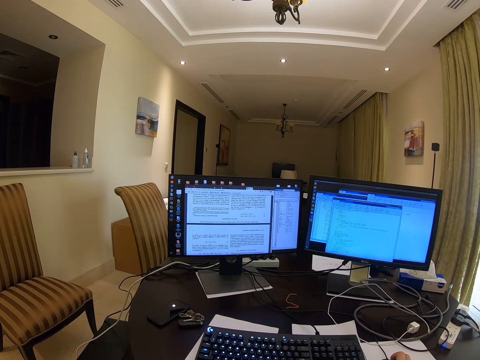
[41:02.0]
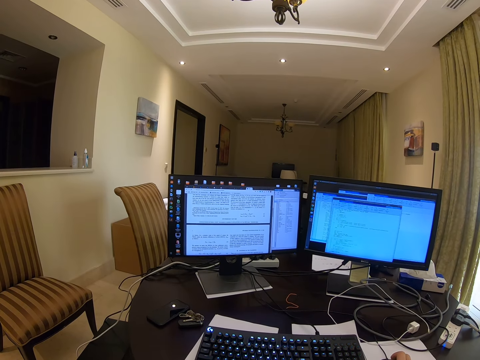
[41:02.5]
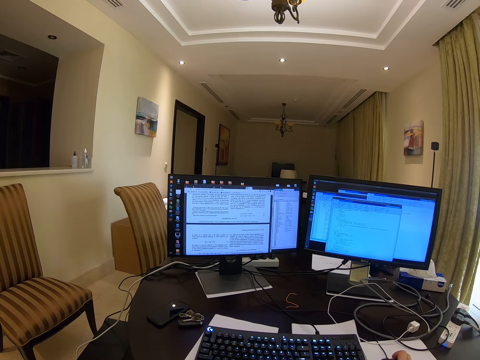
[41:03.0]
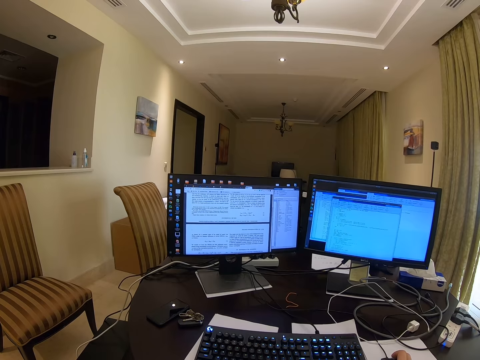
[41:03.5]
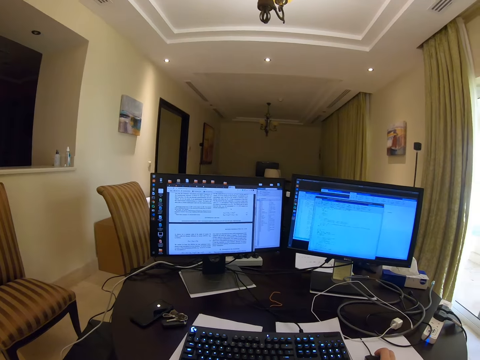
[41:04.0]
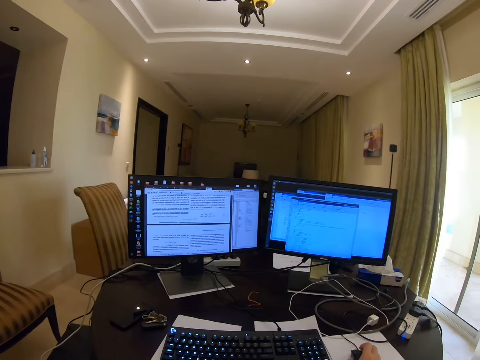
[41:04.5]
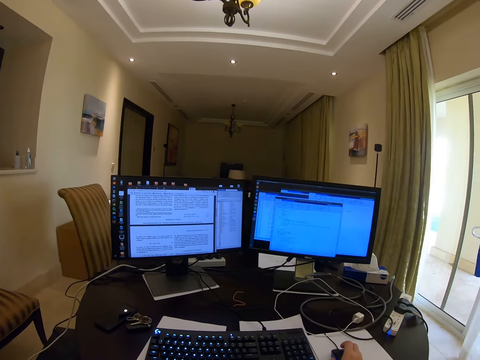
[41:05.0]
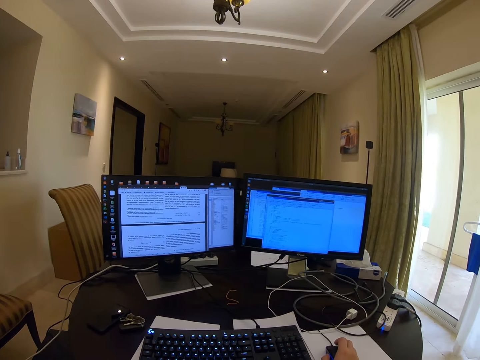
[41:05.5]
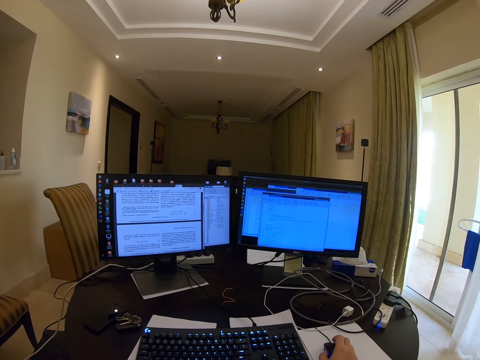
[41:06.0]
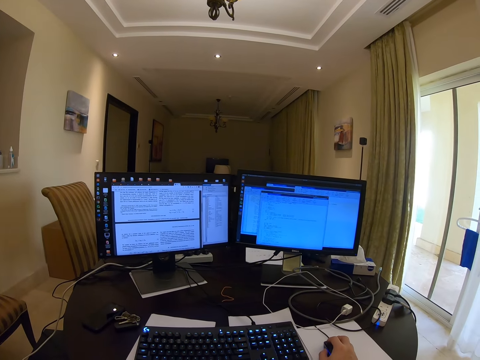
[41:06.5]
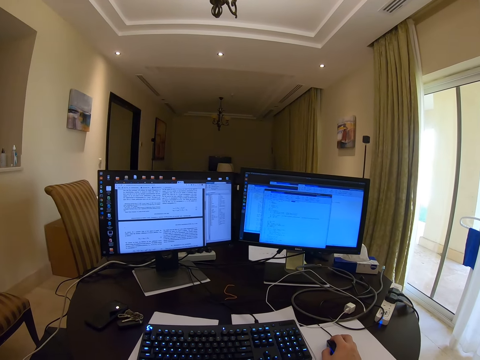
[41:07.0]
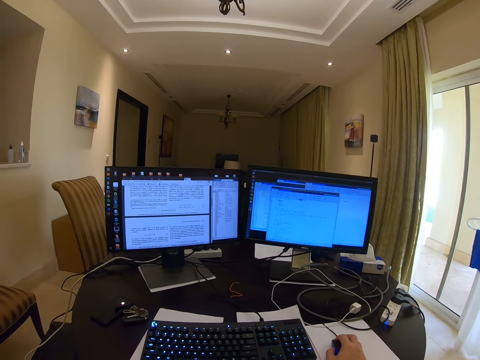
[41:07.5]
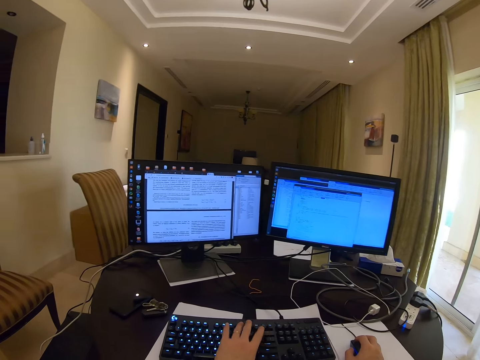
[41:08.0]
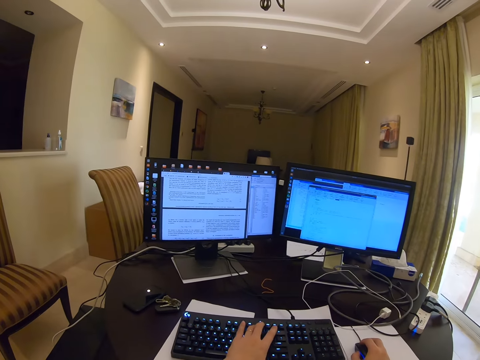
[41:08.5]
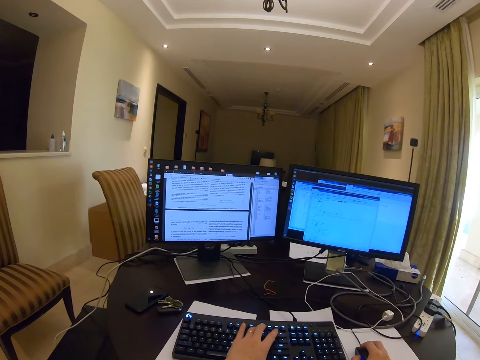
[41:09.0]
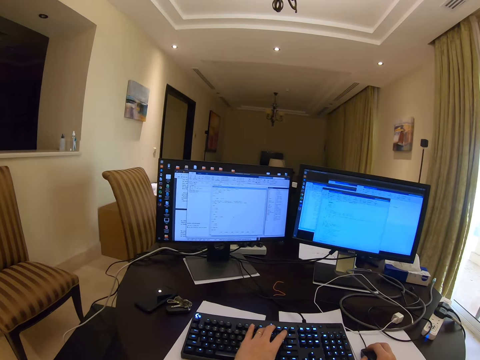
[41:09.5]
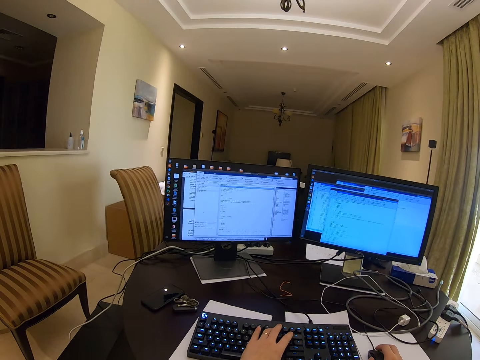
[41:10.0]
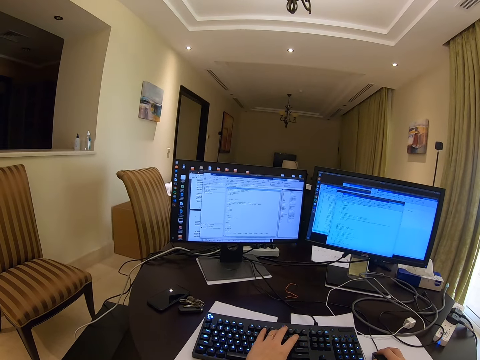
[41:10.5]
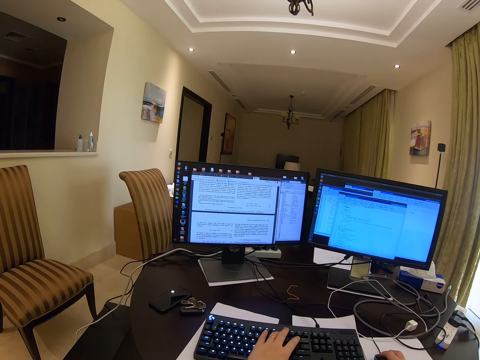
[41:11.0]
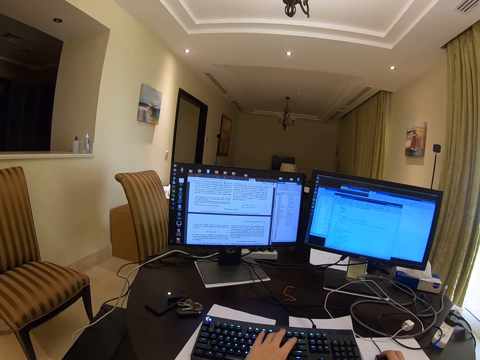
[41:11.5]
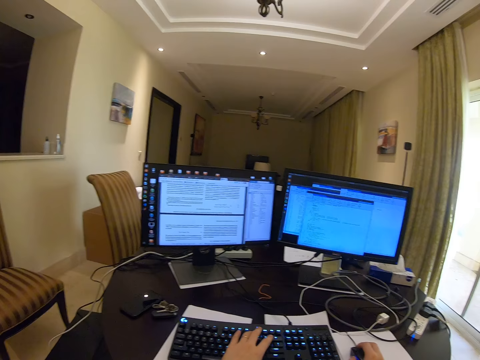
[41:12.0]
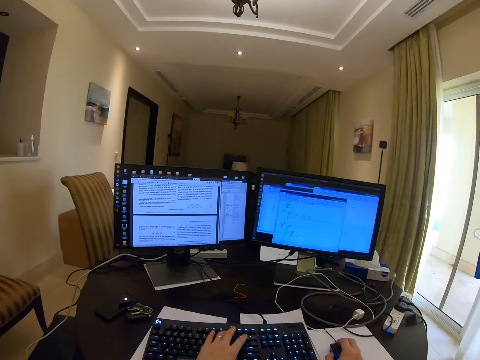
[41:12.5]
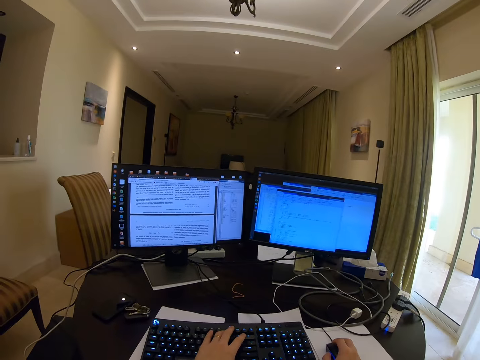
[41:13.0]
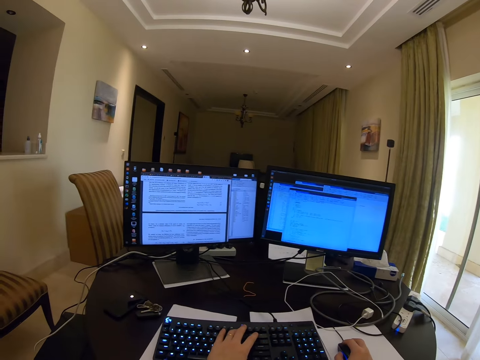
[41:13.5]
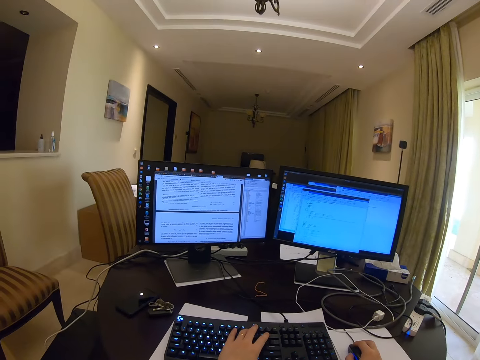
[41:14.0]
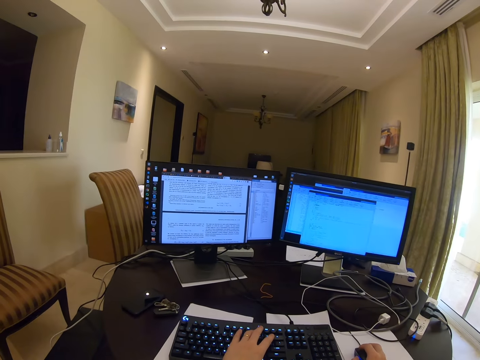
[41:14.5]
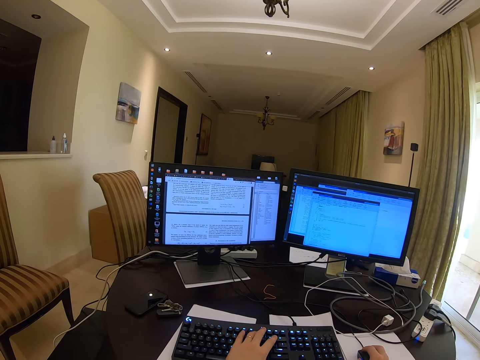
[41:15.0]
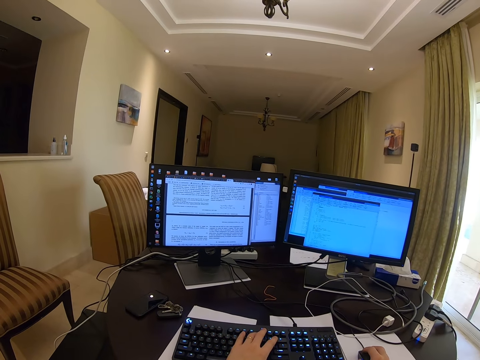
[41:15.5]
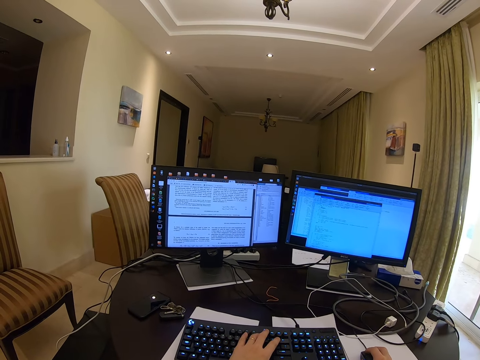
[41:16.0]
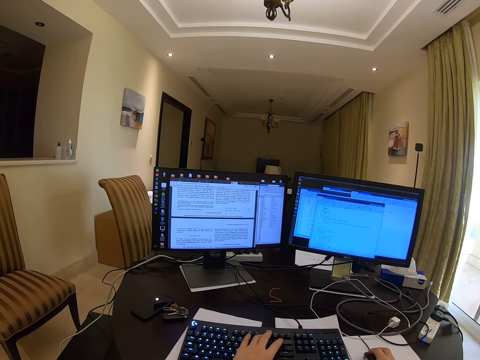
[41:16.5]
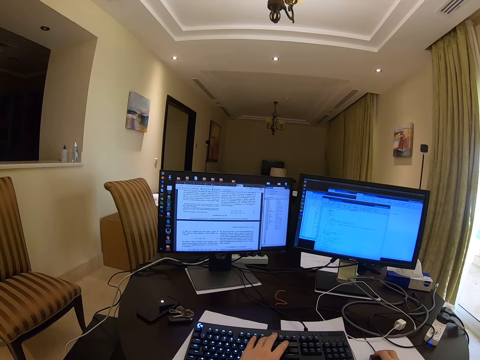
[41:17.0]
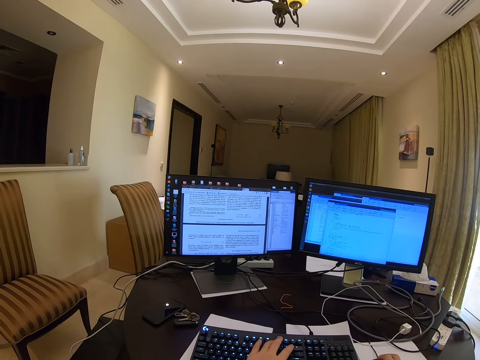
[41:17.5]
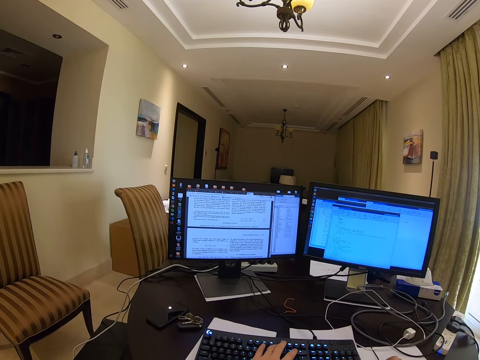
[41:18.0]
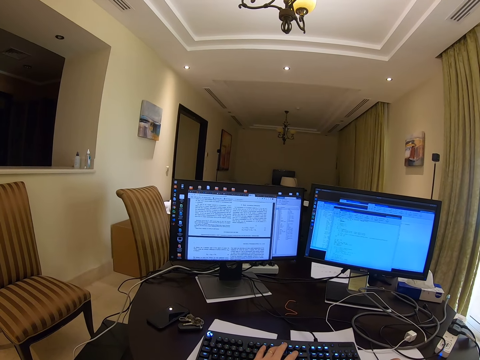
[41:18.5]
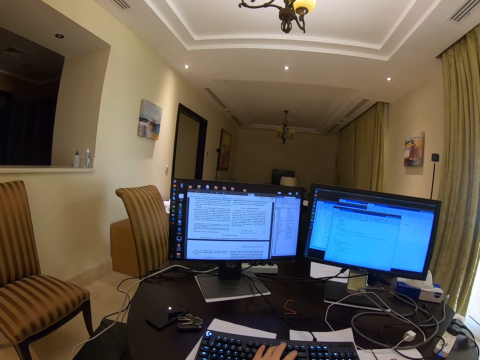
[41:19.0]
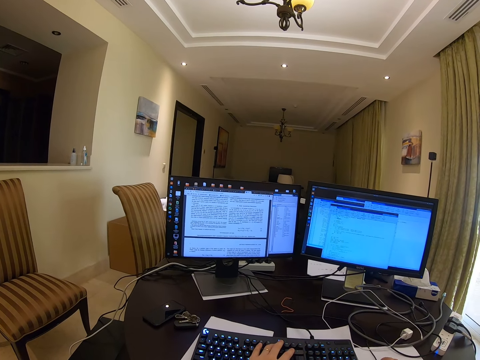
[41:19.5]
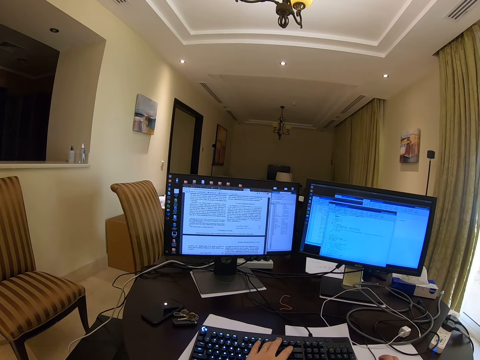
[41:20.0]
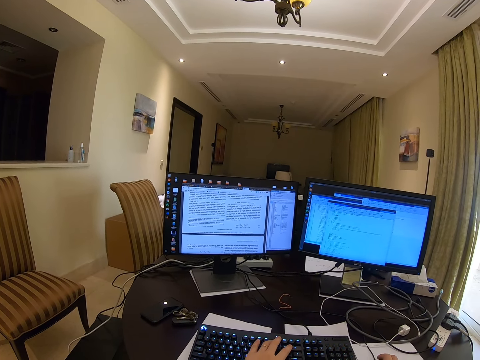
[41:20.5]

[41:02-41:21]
The camera wearer operates on the mouse. They operate on the keyboard. They operate on the mouse. They move the mouse. They move the mouse again.

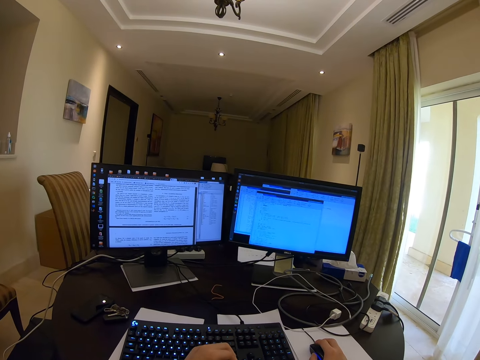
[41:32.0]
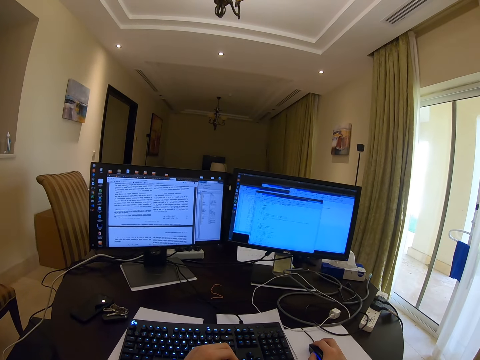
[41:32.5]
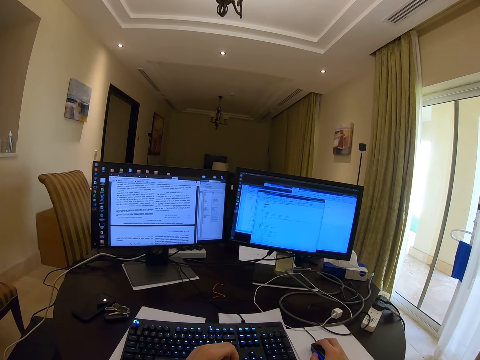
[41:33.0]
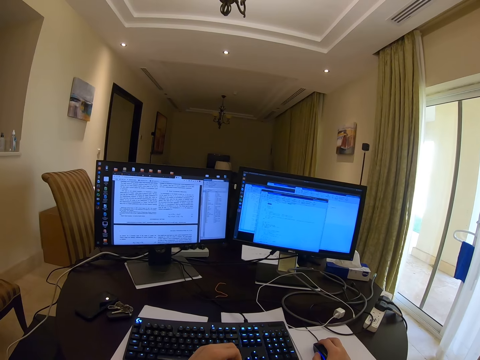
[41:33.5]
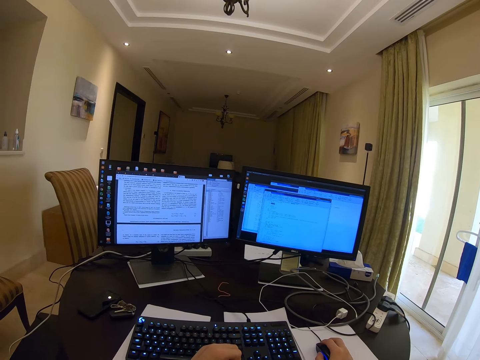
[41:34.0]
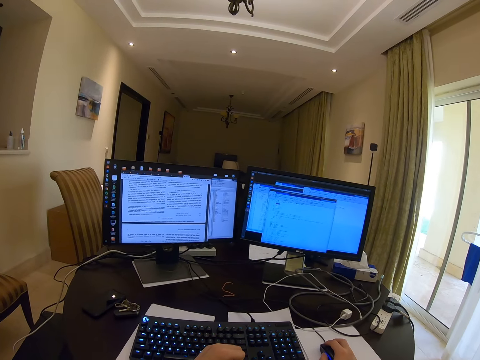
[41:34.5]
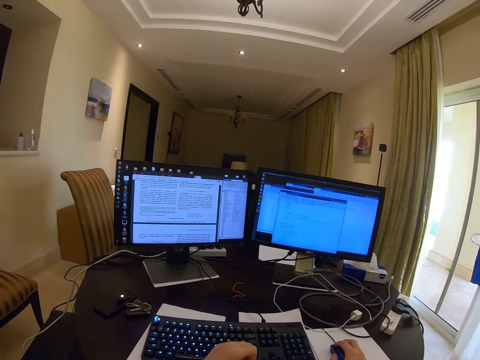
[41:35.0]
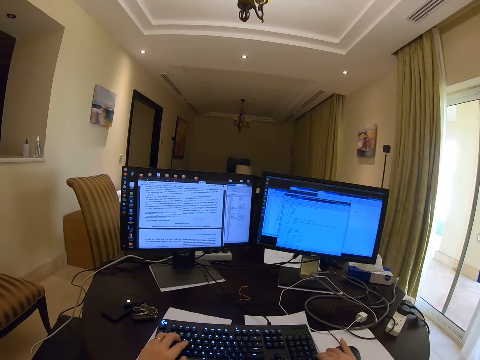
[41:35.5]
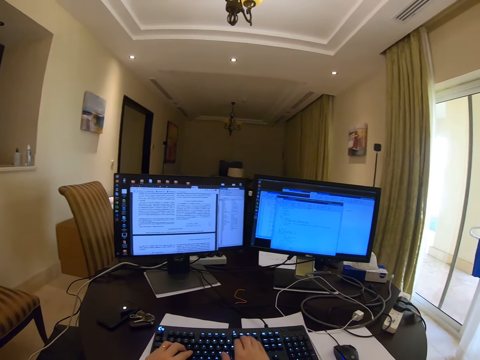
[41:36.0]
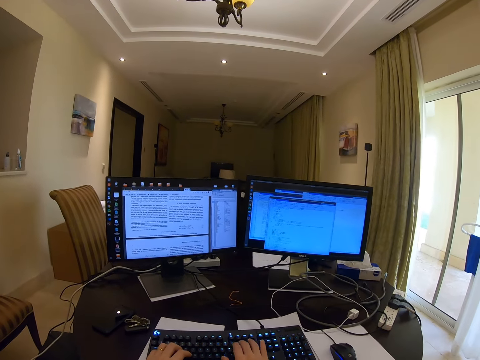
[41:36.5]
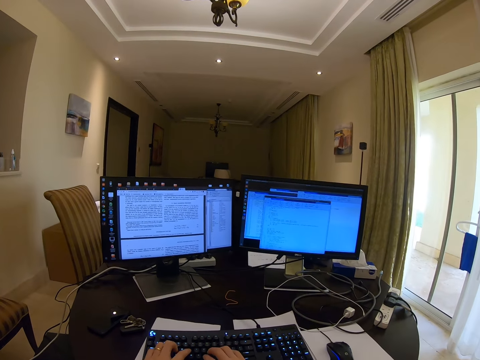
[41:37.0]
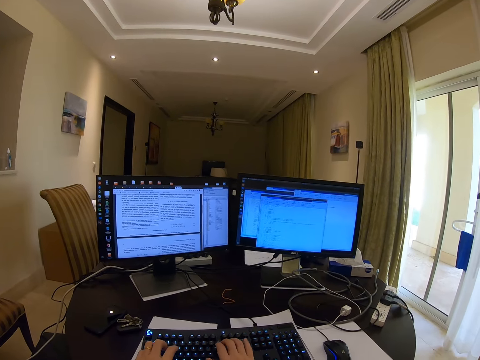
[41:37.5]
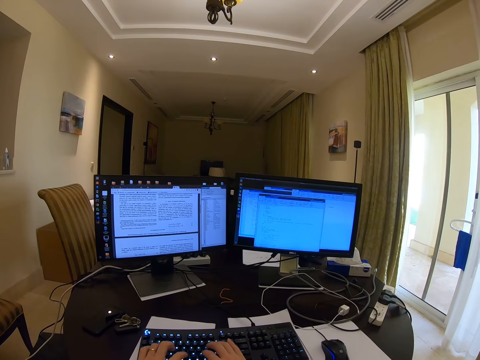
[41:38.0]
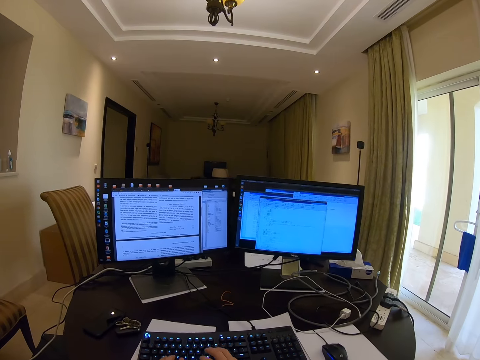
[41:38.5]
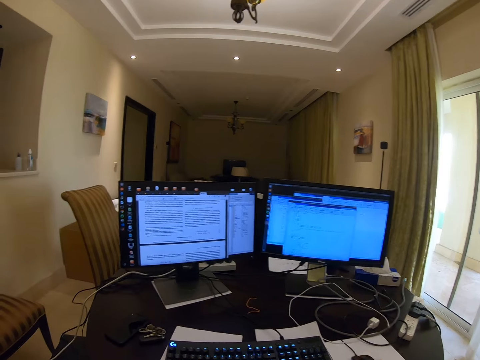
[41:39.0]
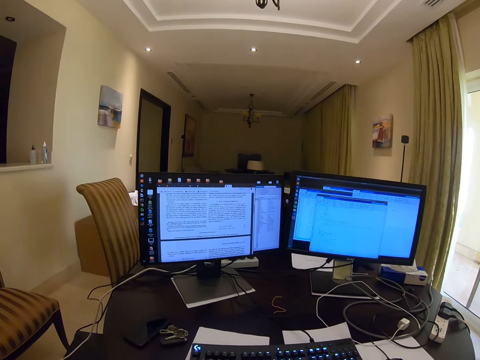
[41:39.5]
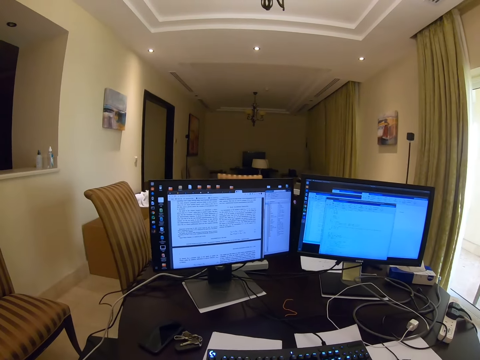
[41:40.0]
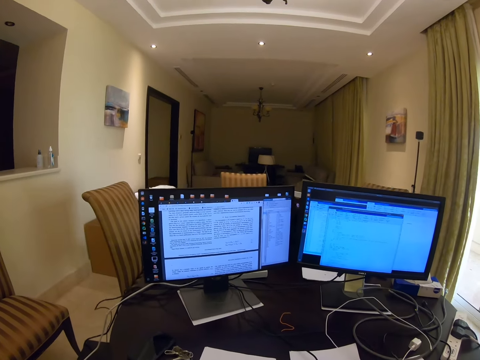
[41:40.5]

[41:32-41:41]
The camera wearer types words. They operate on the keyboard. They move the mouse. They operate on the mouse.
